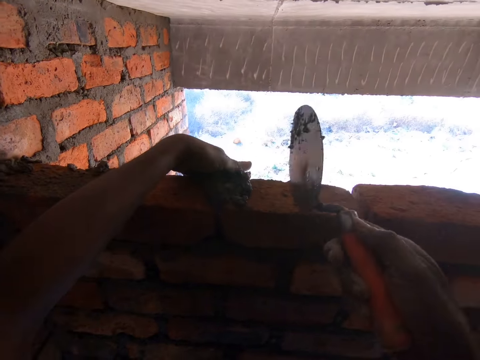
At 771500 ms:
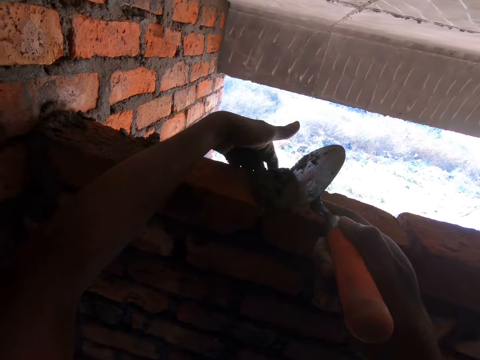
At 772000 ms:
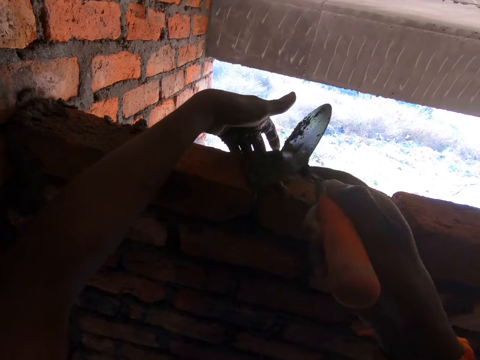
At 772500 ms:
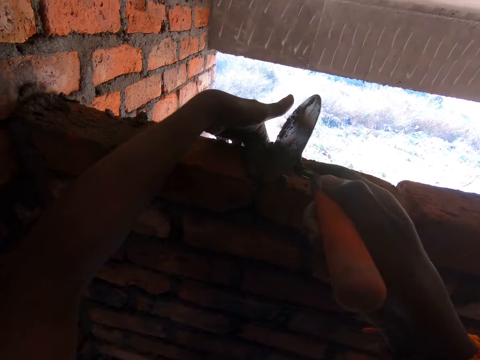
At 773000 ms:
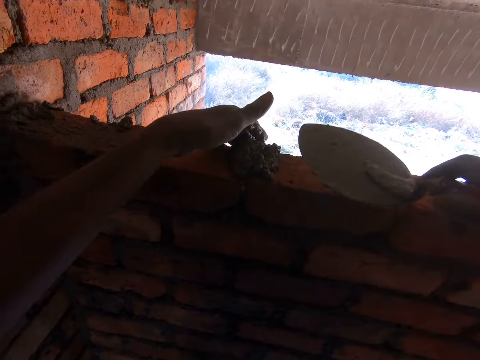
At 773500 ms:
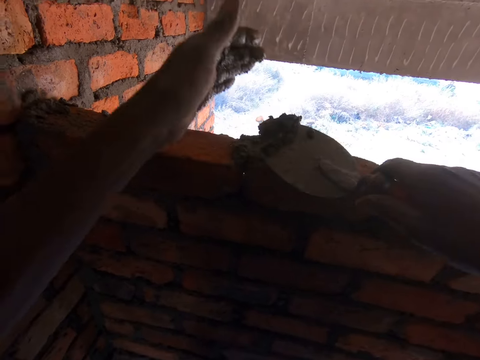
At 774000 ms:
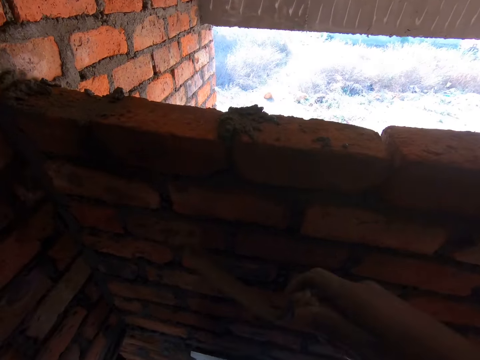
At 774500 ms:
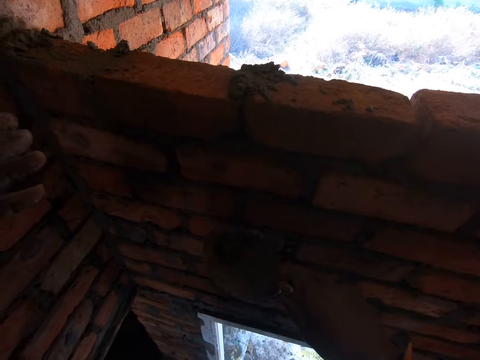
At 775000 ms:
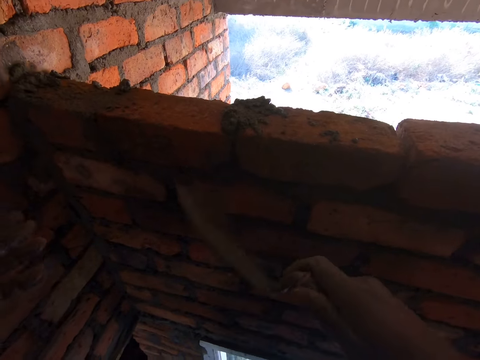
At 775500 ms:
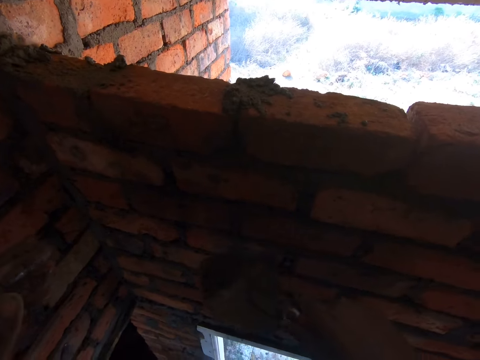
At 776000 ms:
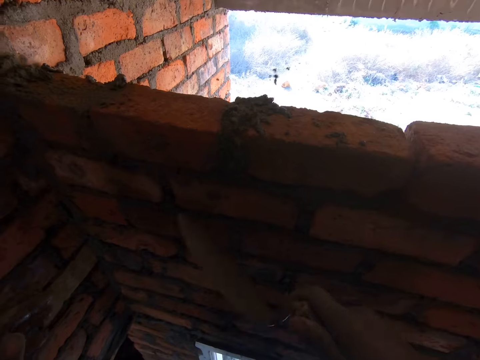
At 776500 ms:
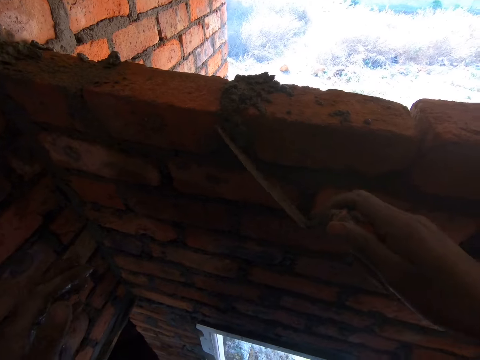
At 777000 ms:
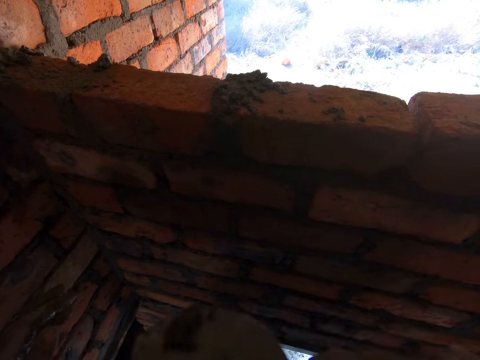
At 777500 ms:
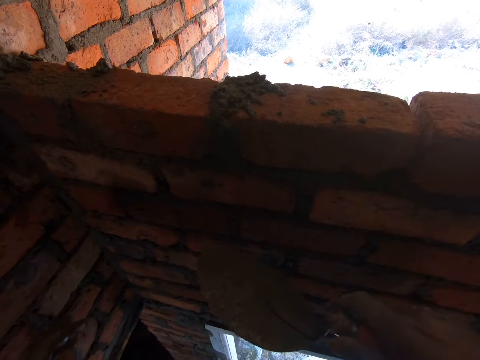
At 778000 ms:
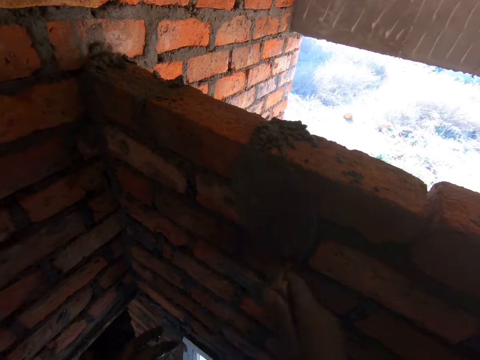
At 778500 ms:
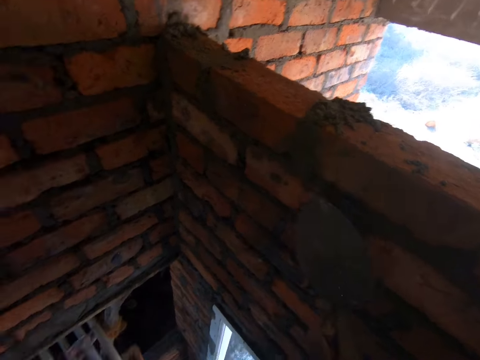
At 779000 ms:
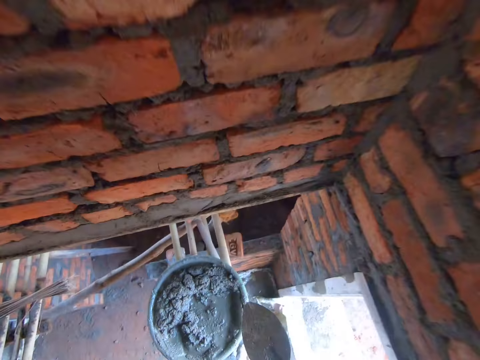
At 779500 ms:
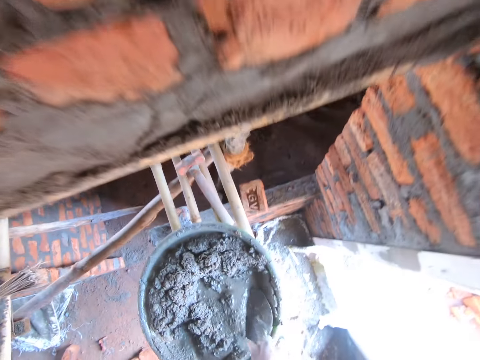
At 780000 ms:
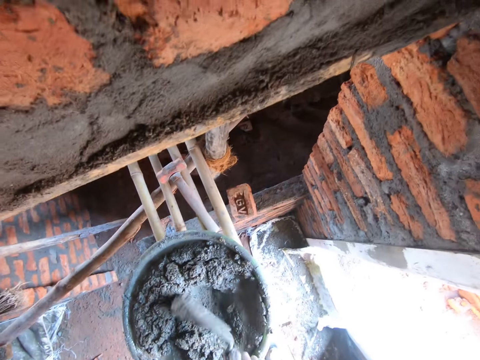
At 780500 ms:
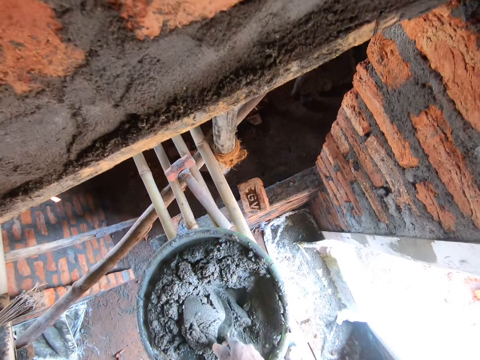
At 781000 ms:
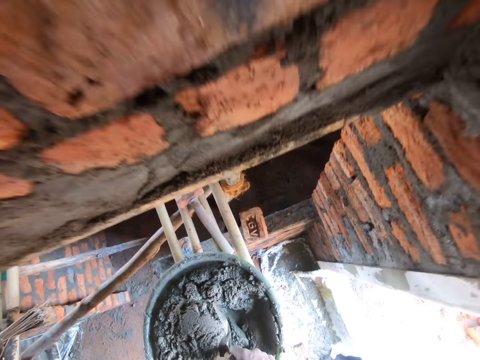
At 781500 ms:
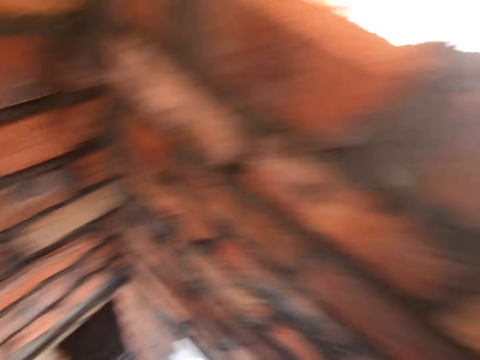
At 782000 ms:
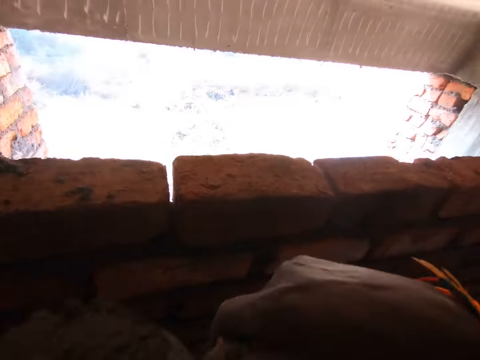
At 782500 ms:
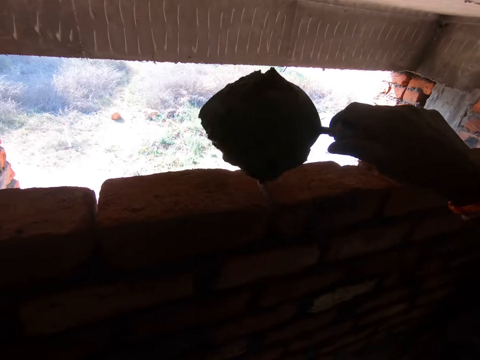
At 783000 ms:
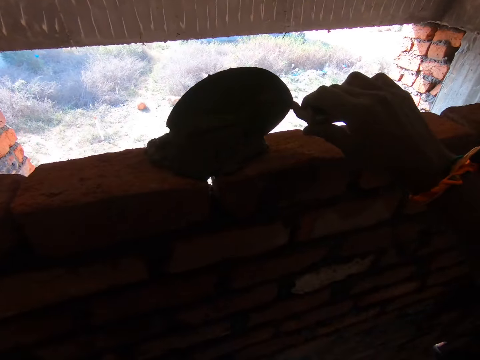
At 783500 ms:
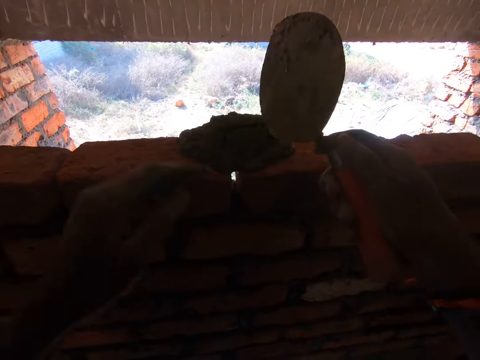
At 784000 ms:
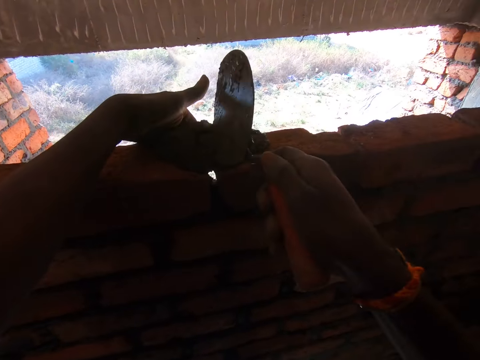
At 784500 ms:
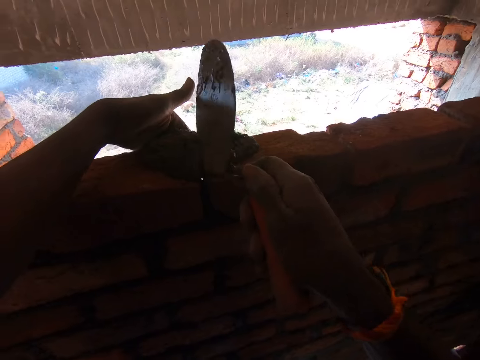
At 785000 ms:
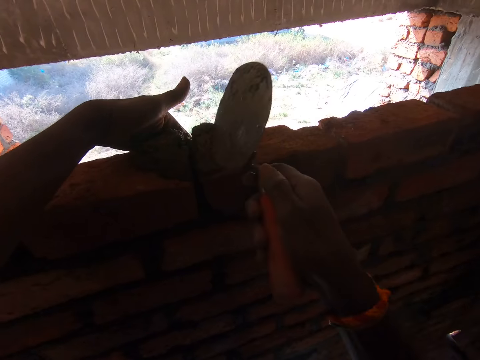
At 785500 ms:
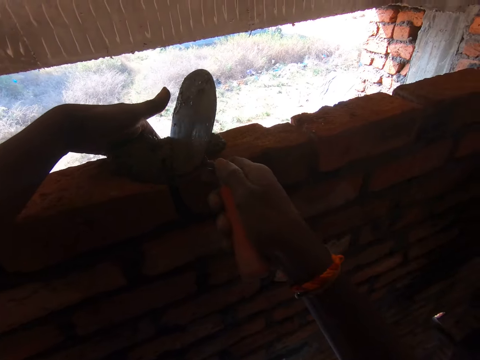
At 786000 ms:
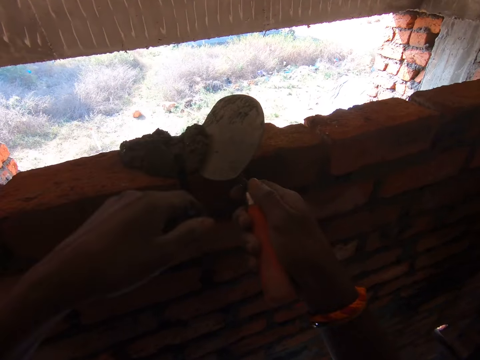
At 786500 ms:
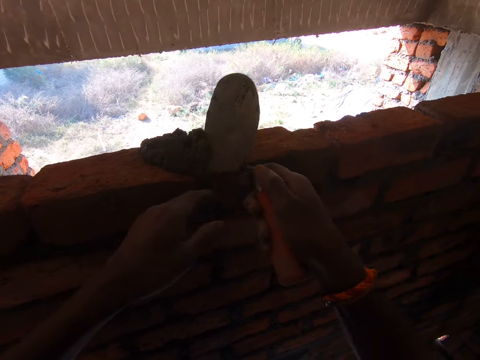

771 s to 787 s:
The camera wearer spreads concrete between bricks. They scoop the concrete with a trowel. They throw the concrete on the wall. They scoop the concrete, throw the concrete on the wall. They smoothen the concrete on the wall with the trowel. They mix the concrete with the trowel. They scoop the concrete with the trowel. They drop the concrete on the bricks. They drop the concrete again. They place a hand against the bricks. They spread the concrete between the bricks.

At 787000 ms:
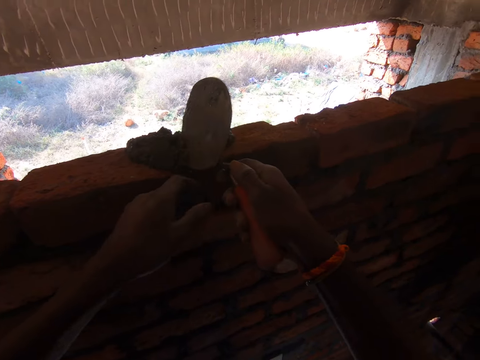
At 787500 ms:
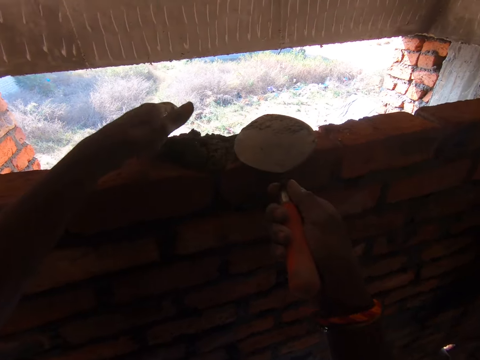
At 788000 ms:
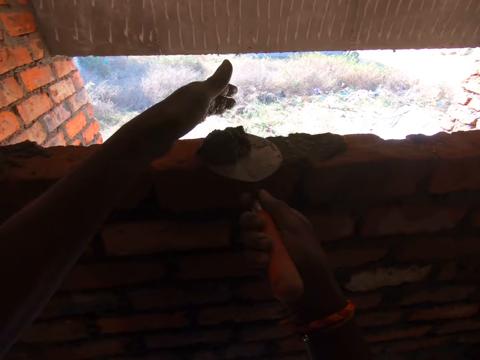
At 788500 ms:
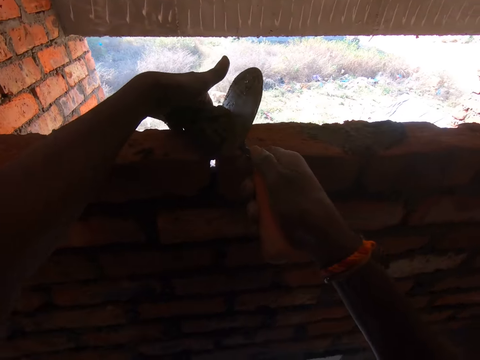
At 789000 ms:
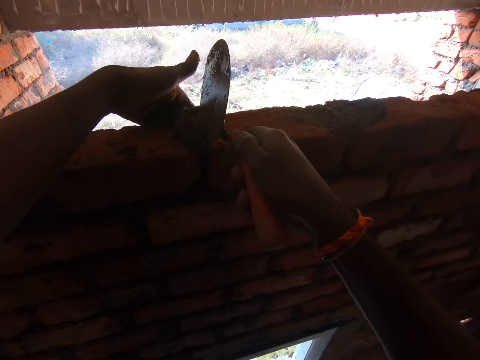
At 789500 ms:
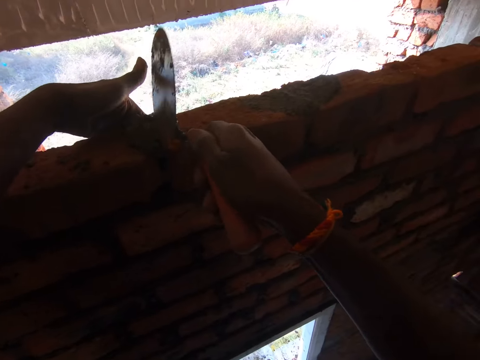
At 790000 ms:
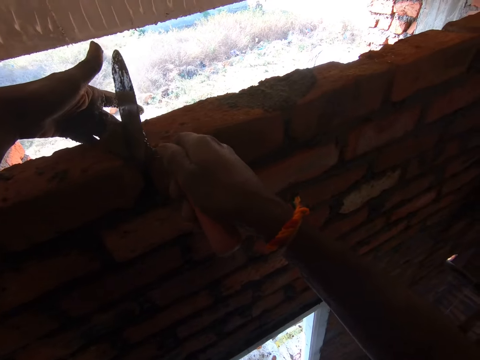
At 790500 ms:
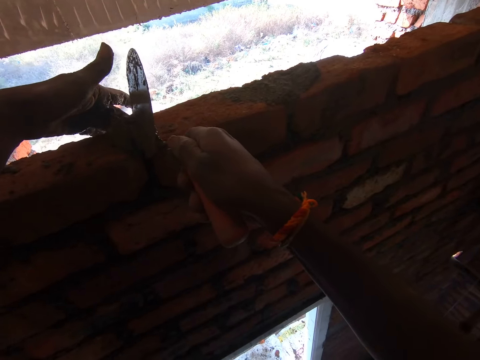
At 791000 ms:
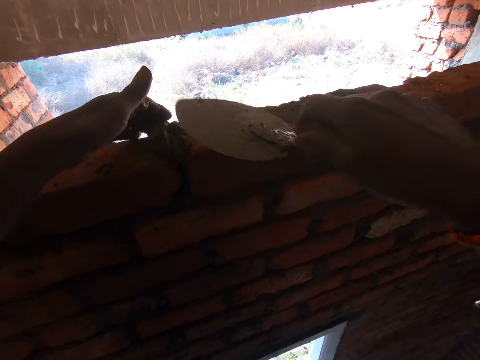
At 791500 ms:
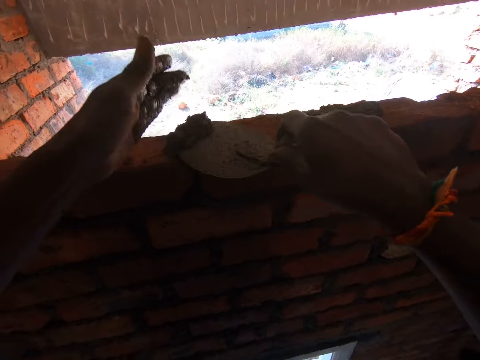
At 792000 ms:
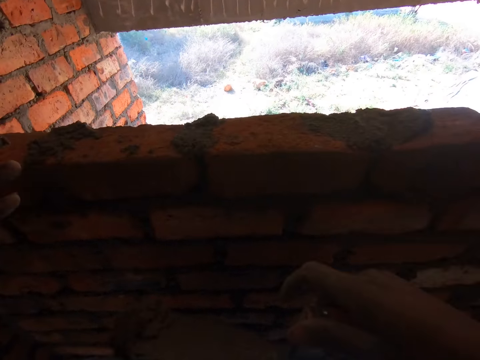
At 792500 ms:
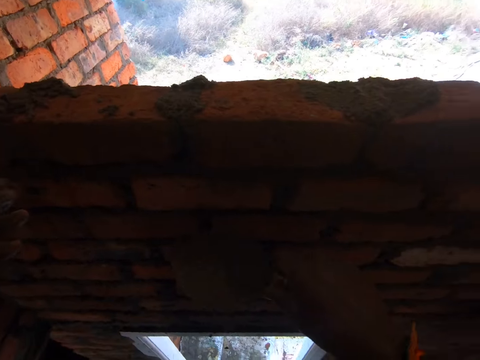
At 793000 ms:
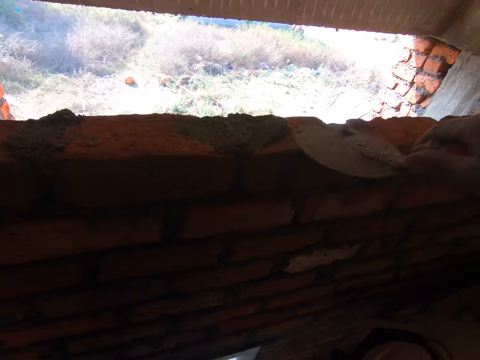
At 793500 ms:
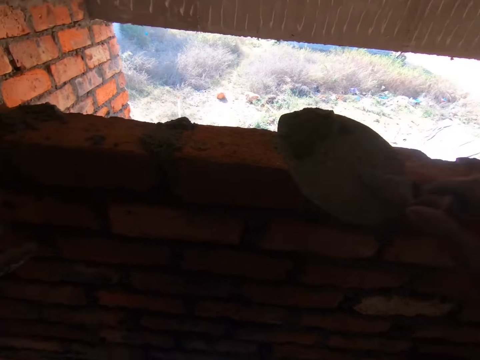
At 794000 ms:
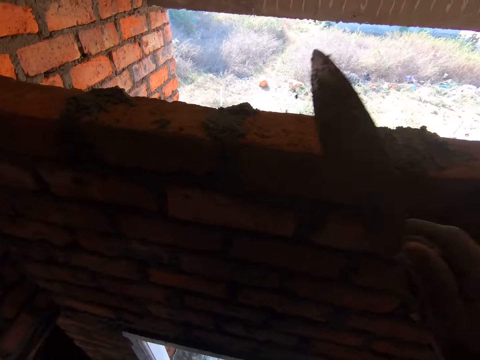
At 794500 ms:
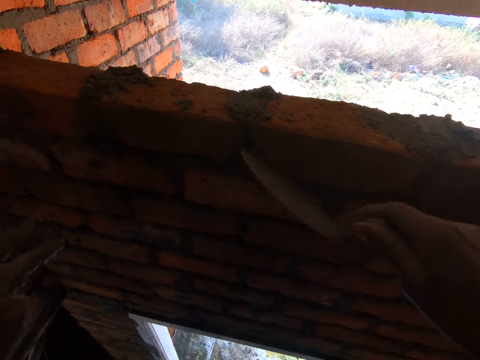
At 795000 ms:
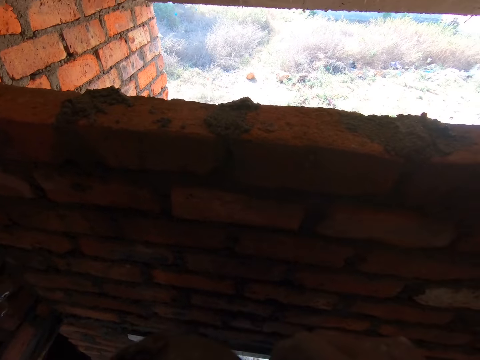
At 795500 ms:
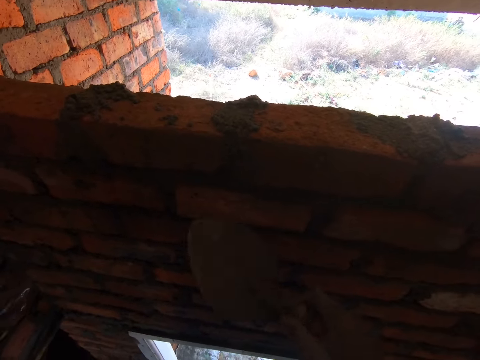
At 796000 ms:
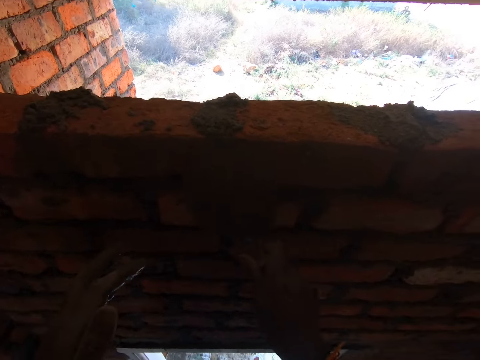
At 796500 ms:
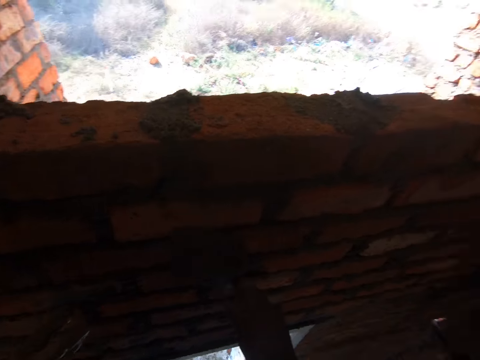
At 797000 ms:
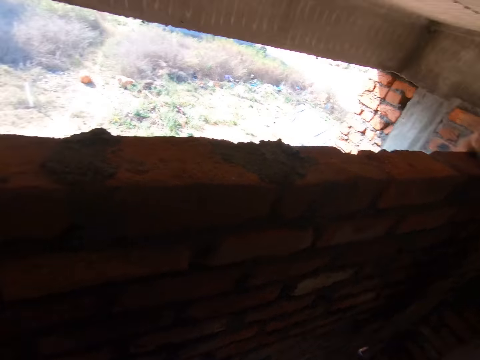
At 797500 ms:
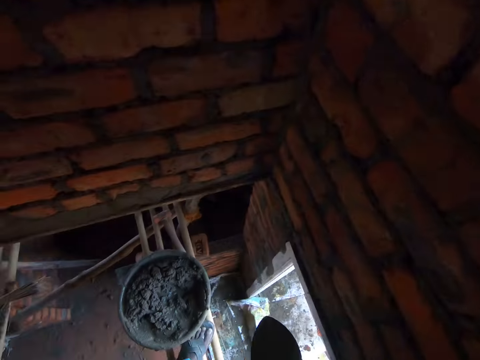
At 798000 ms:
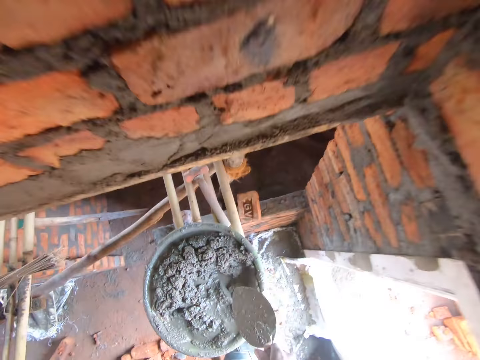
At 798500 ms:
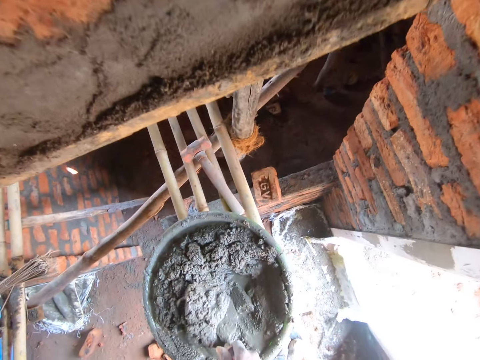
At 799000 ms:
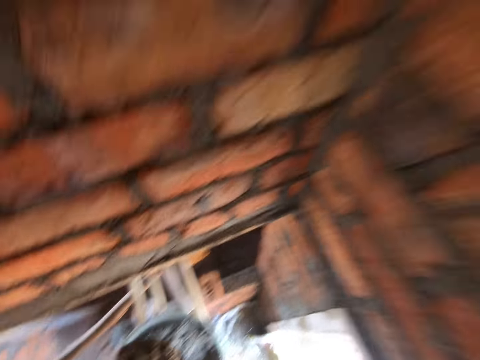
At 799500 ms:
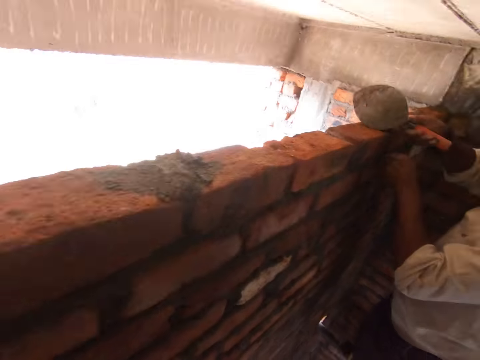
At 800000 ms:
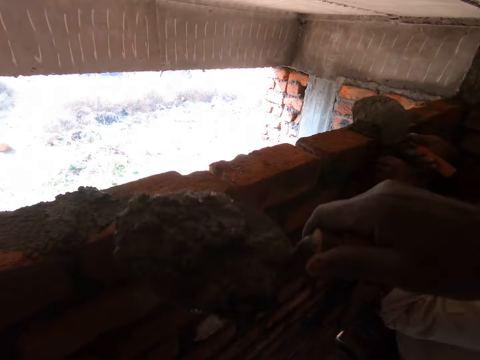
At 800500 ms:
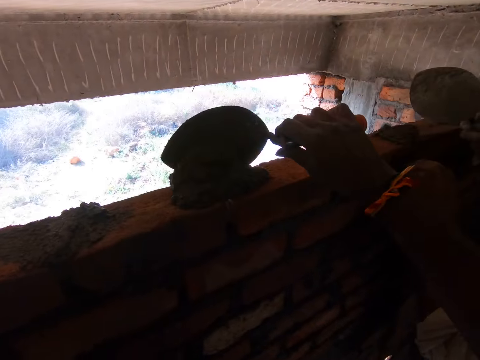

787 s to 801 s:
The camera wearer scoops concrete with a trowel. They drop the concrete between bricks. They scoop the concrete with the trowel. They throw the concrete on the wall. They scoop the concrete with the trowel. They throw the concrete on the wall. They scoop the concrete. They remove the concrete on the bricks. They throw the concrete on the wall. They smoothen the concrete on the wall with the trowel. They scoop the concrete with the trowel. They drop the concrete on the bricks.
